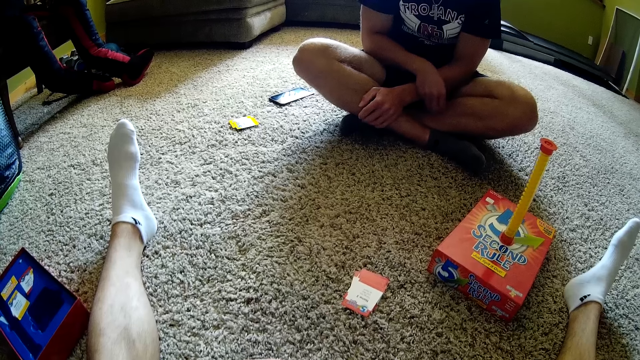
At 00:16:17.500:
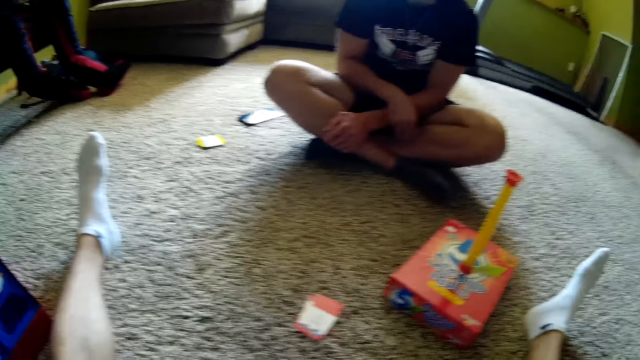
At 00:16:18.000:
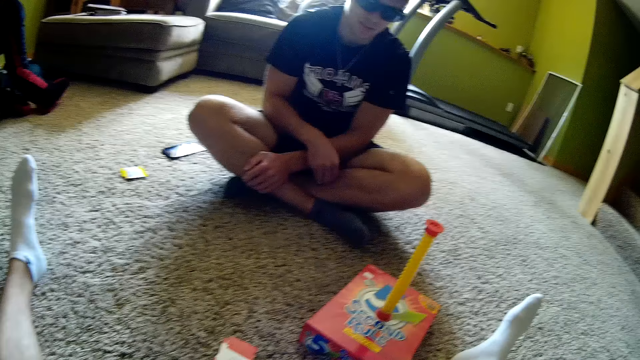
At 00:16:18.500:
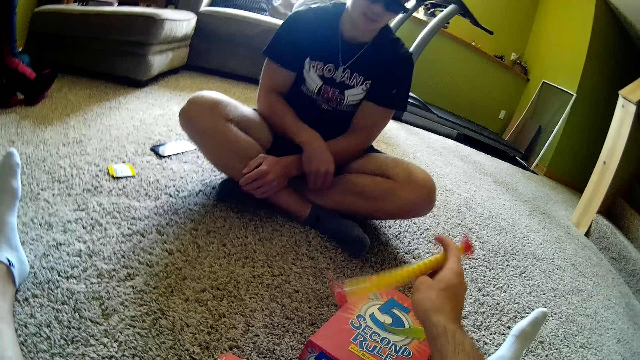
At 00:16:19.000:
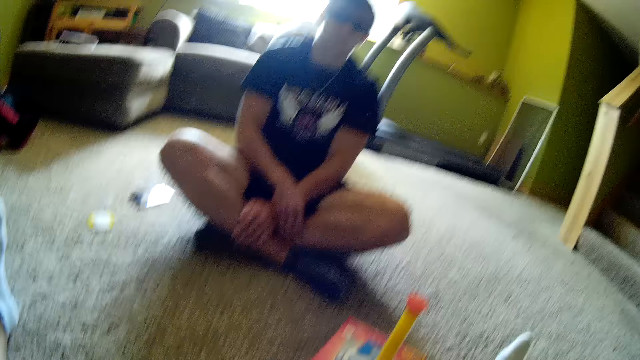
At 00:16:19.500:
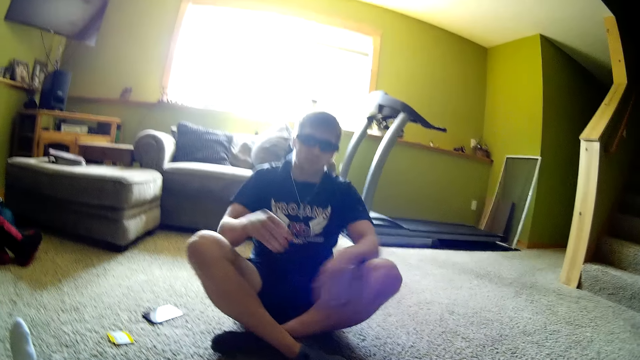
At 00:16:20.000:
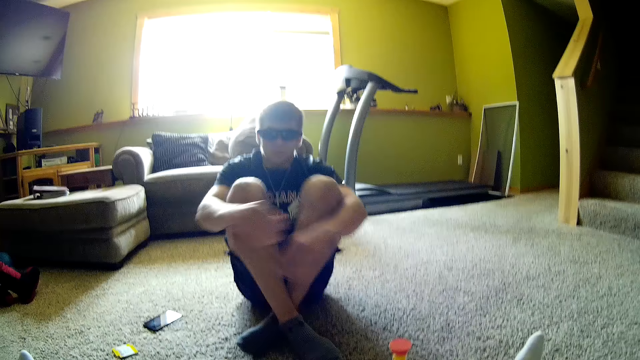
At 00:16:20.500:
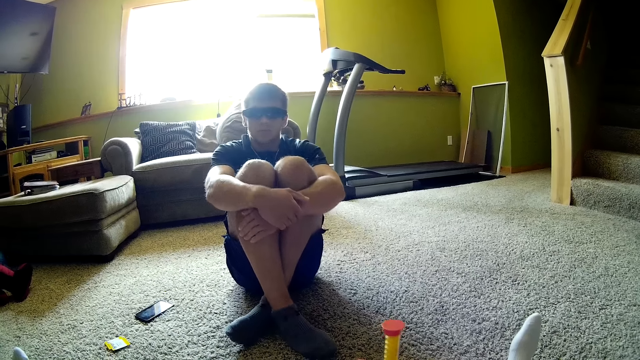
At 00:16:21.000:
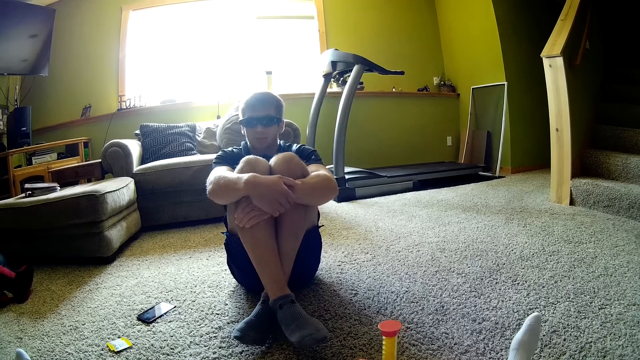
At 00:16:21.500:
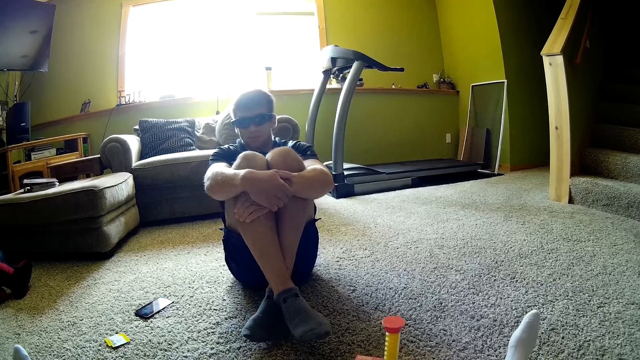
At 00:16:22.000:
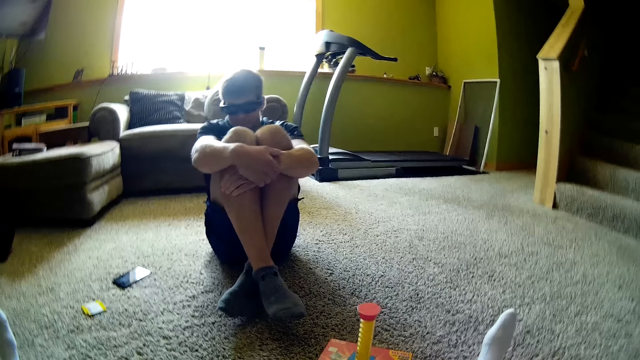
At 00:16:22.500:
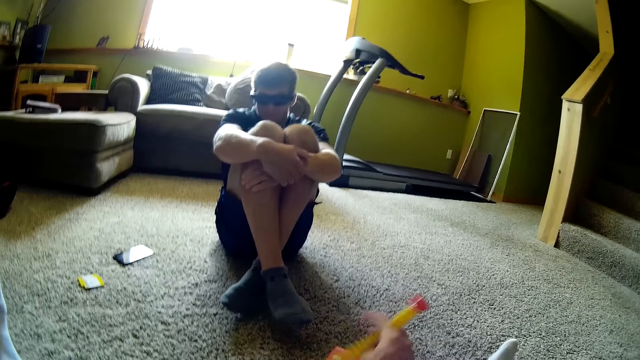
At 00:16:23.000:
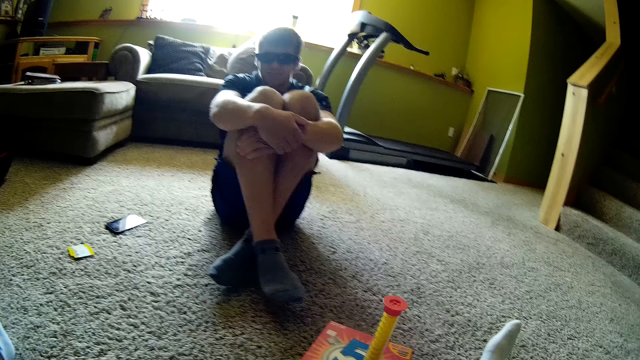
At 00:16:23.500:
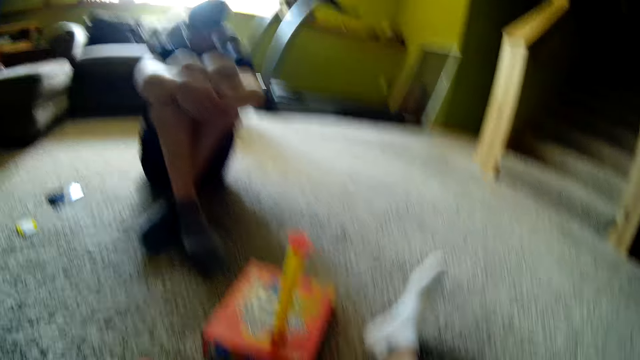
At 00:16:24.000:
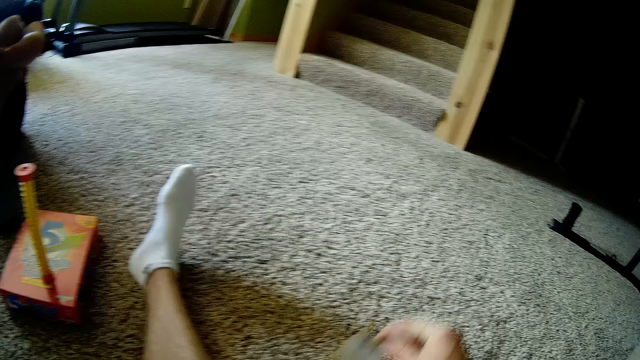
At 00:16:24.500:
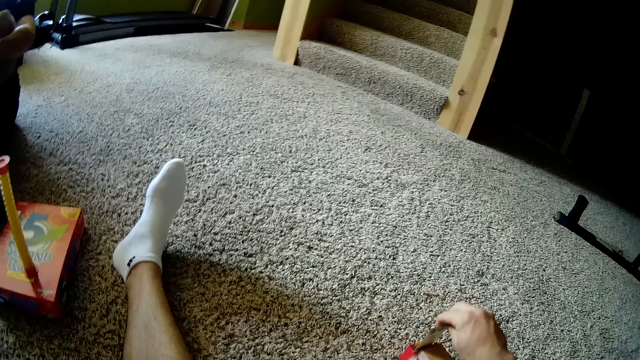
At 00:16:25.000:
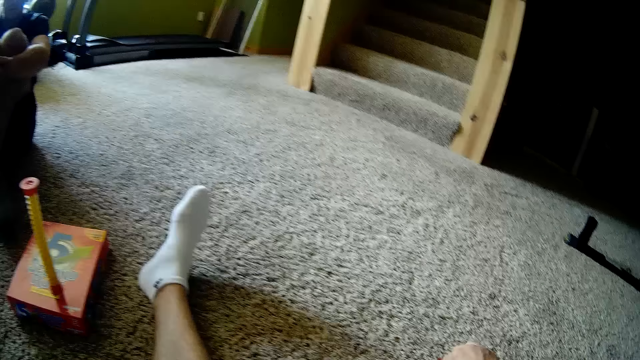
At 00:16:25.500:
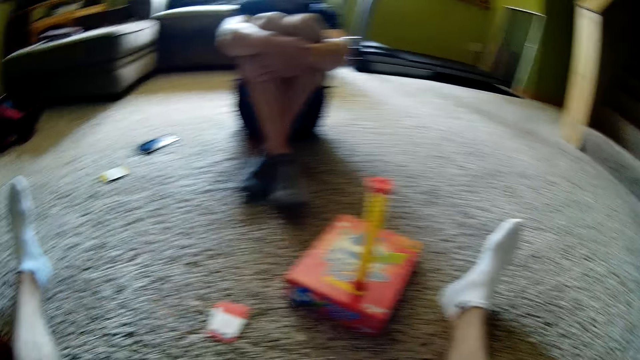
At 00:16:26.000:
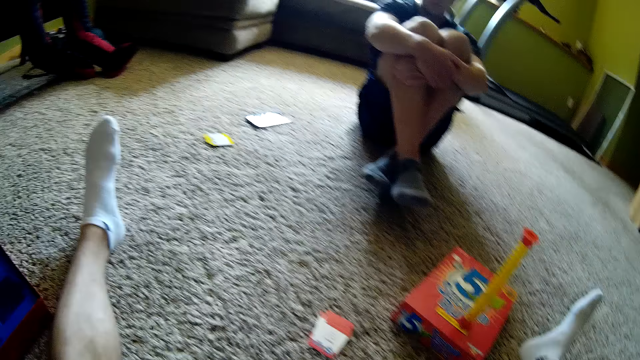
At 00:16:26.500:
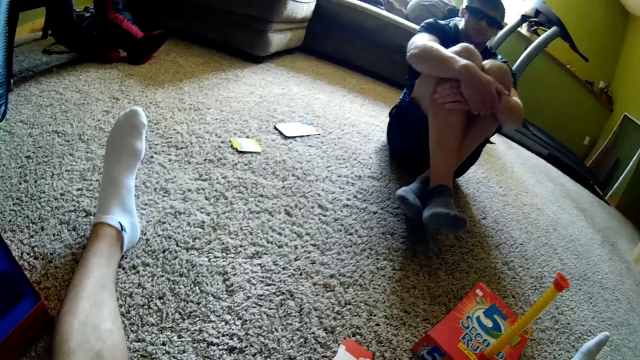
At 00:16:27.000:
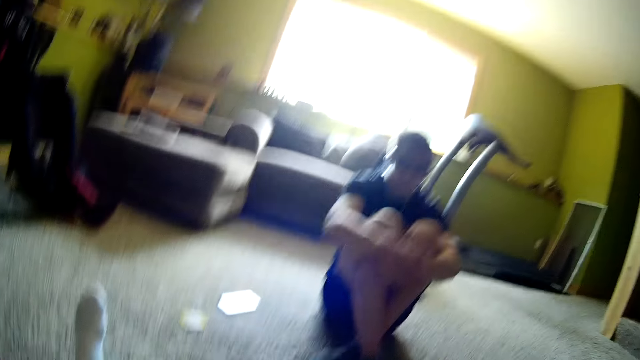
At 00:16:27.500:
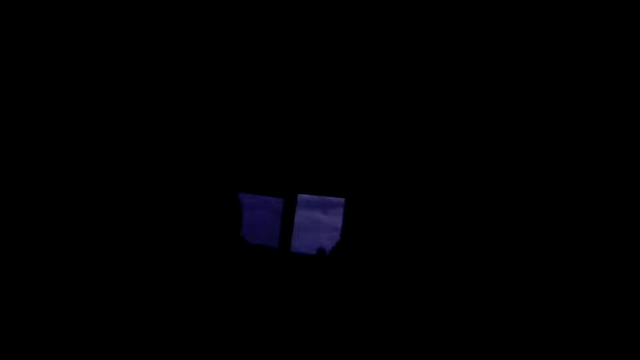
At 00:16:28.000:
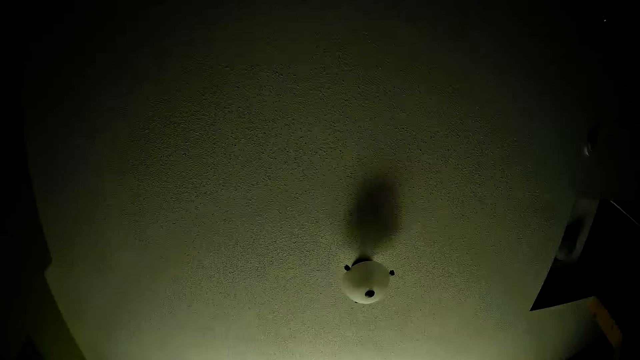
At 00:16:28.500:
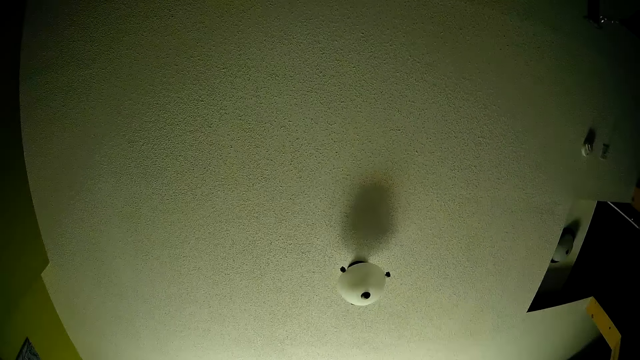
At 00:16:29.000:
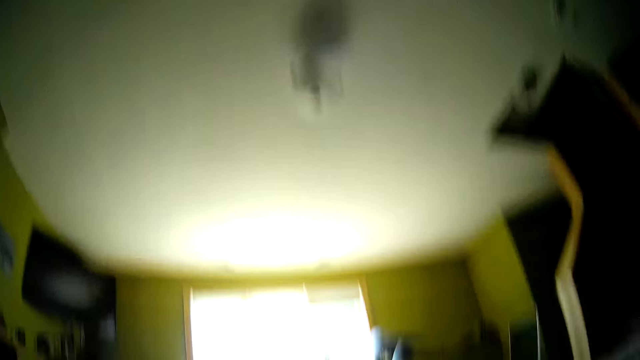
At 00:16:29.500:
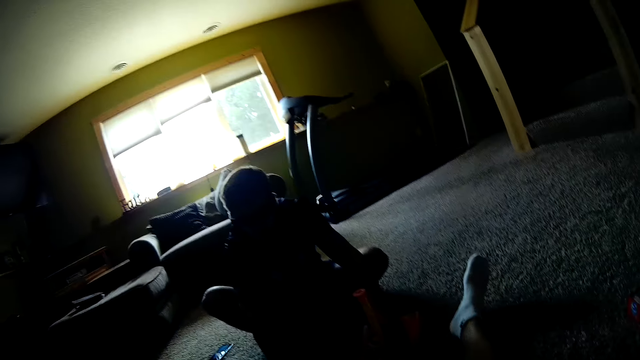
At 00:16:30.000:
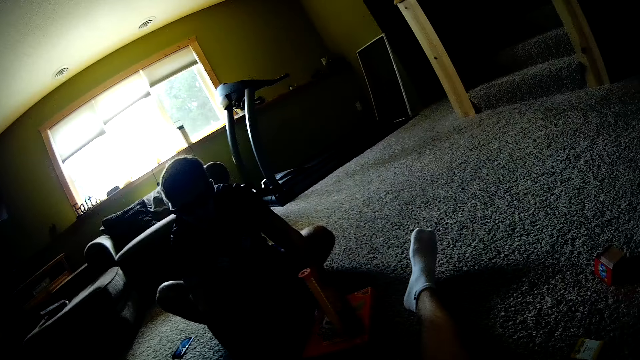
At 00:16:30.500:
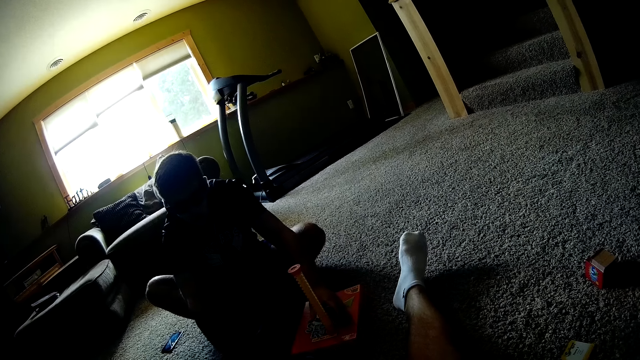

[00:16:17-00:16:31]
The camera wearer reads the question. They look around, hold the tube, and turn the tube. A person puts his hands on his legs. The camera wearer turns the tube. They put the card away. They pick playing cards from the ground. They touch the card. They look around.

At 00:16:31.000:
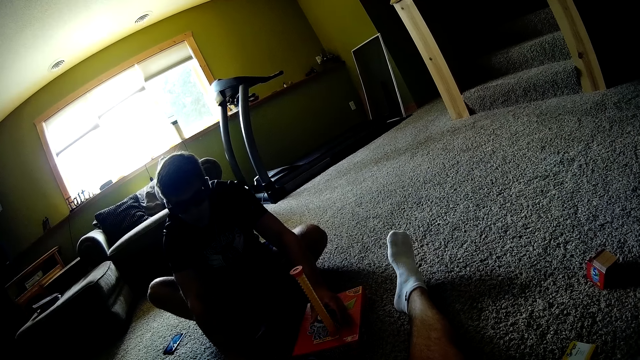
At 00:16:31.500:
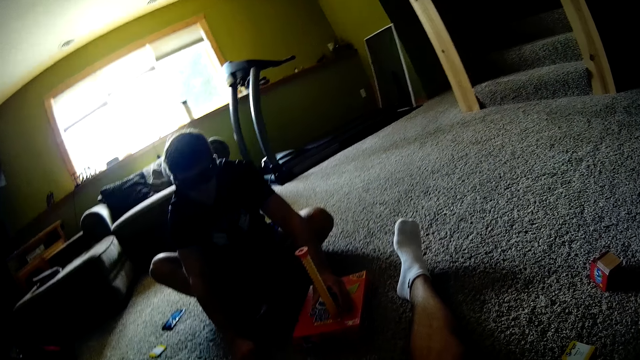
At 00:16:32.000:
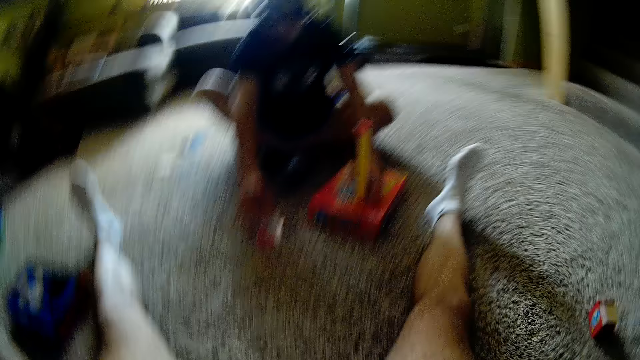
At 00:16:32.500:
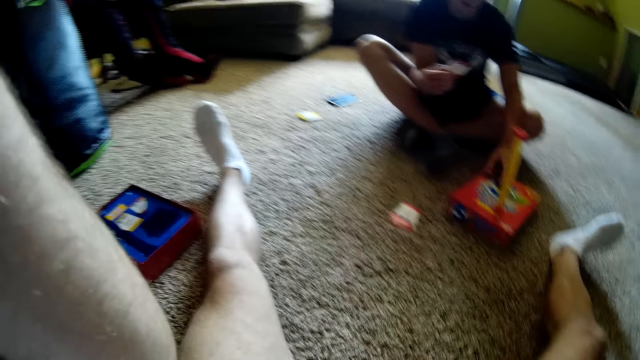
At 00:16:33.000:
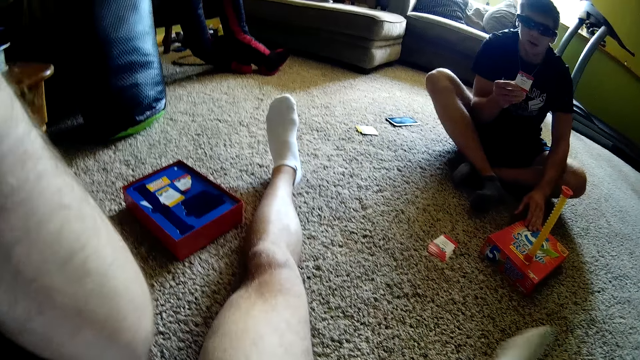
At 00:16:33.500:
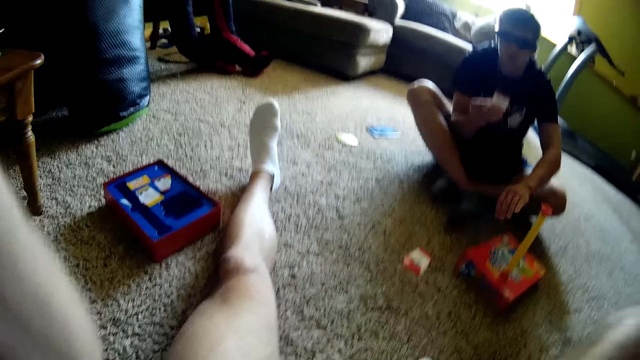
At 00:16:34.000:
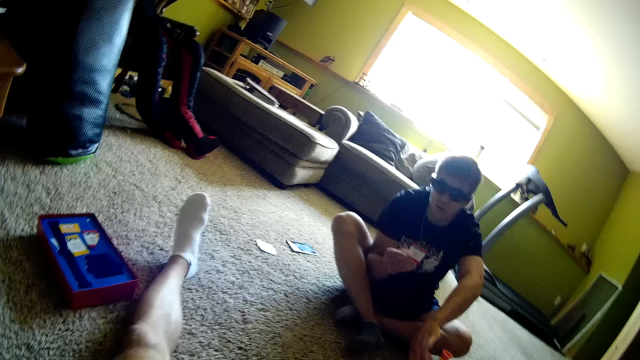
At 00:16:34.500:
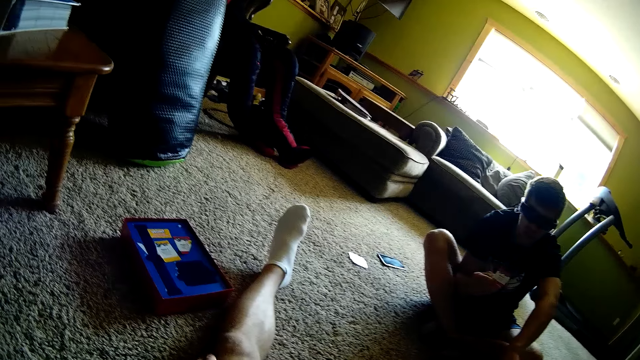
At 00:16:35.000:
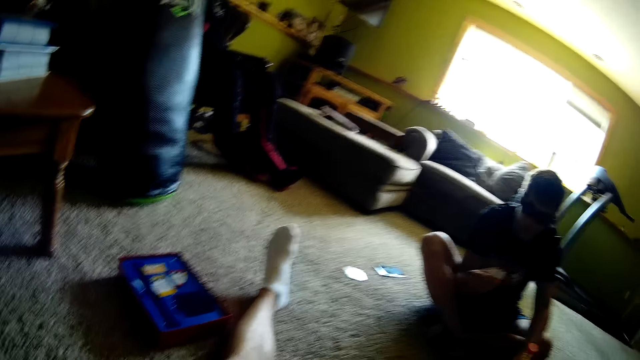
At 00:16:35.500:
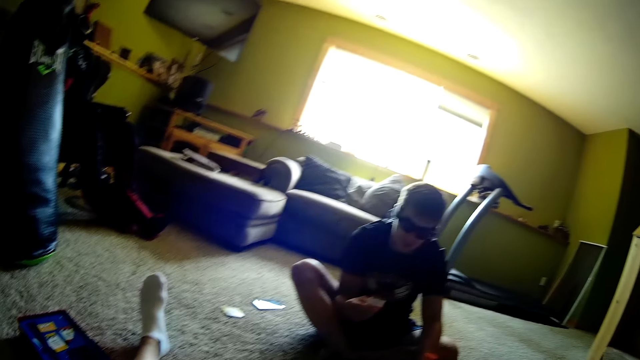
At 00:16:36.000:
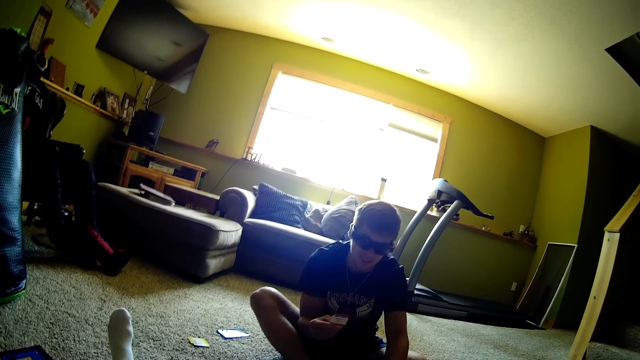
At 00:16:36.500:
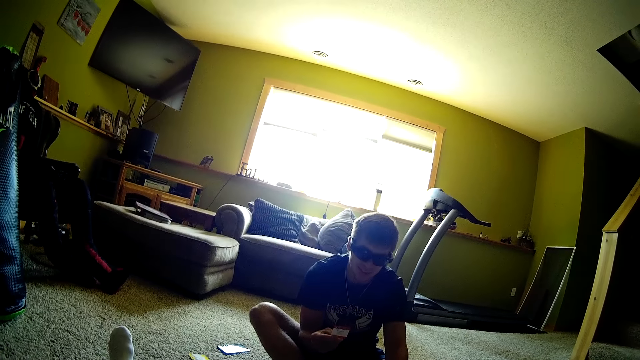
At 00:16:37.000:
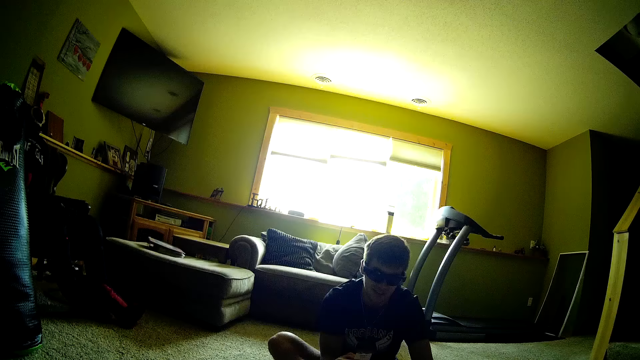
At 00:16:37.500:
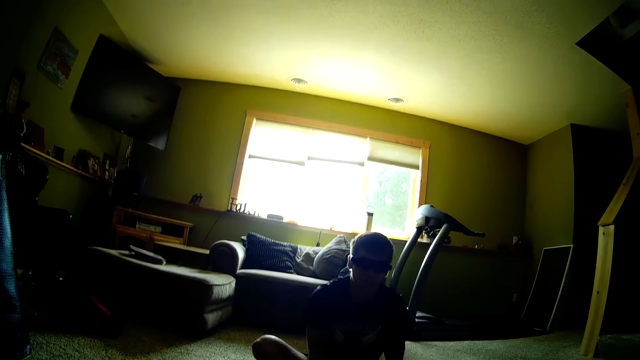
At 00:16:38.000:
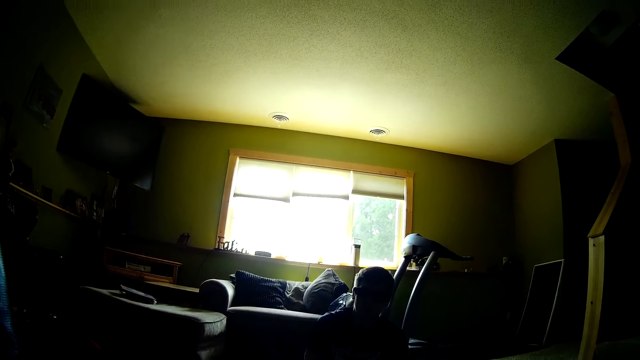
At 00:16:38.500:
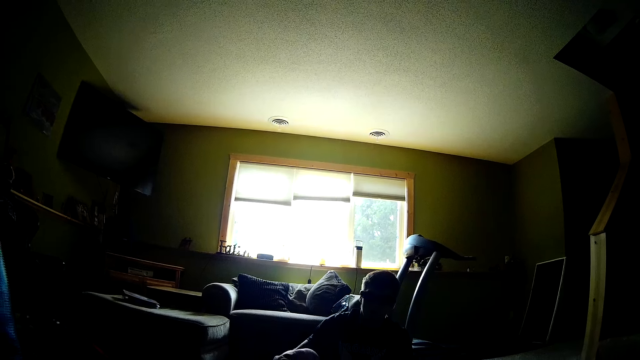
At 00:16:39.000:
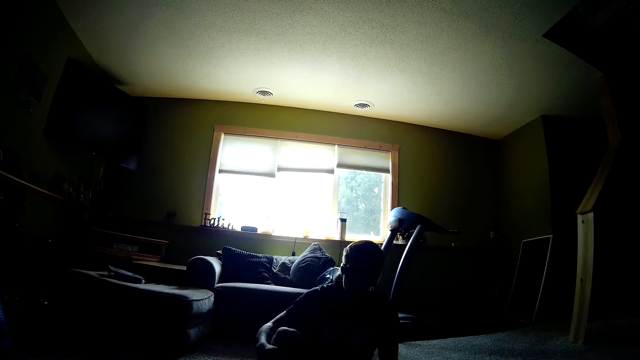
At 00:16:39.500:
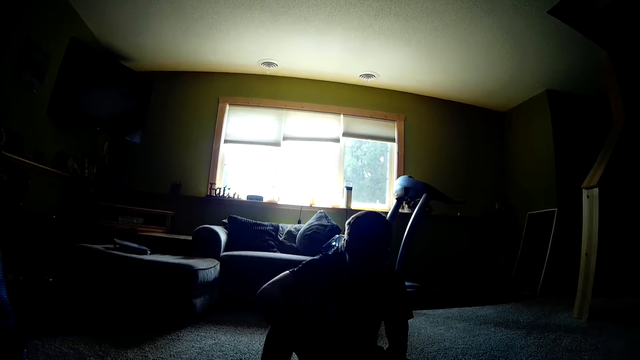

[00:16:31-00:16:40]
A person holds the tube and takes the card. The camera wearer raises a hand up. The person reads the question and turns the tube. The camera wearer replies to the question. They look around.
